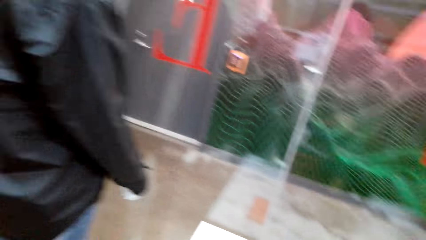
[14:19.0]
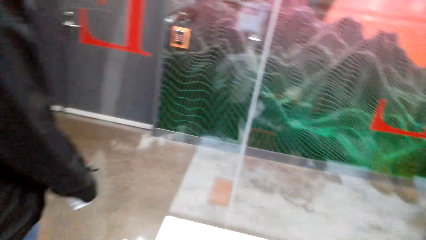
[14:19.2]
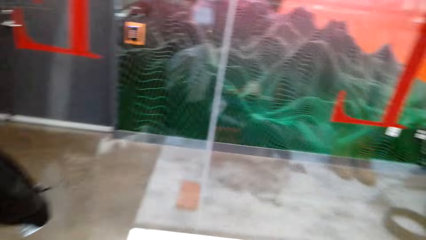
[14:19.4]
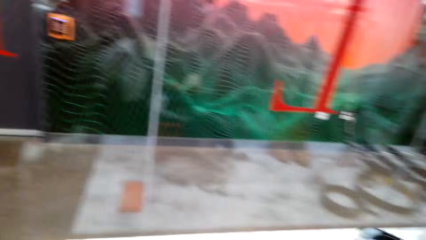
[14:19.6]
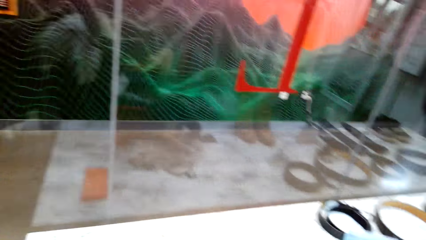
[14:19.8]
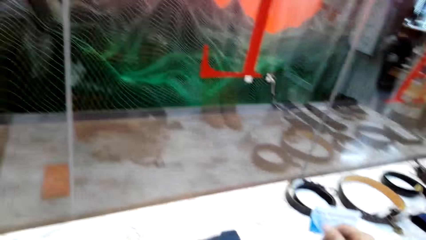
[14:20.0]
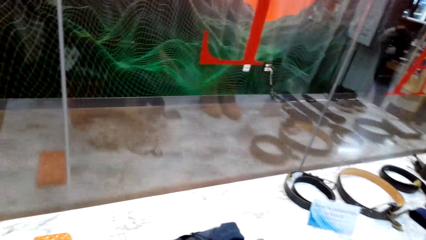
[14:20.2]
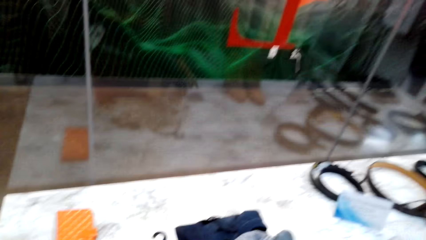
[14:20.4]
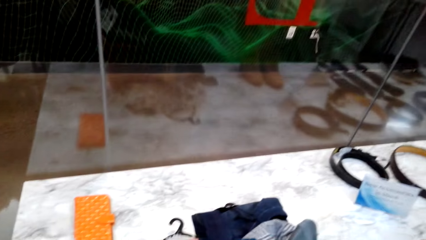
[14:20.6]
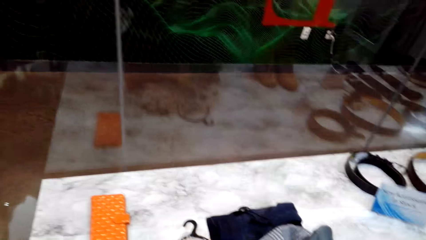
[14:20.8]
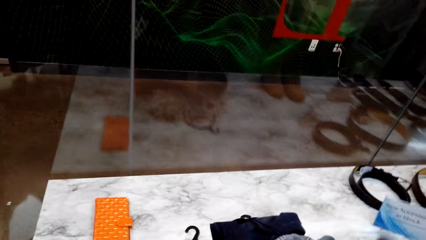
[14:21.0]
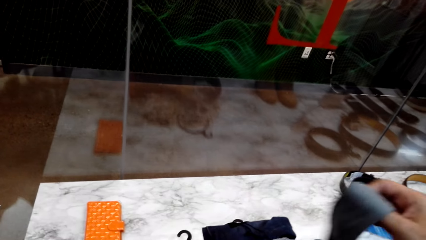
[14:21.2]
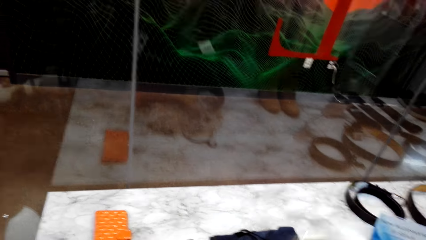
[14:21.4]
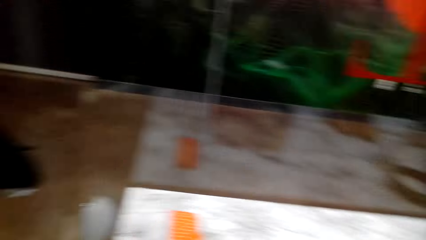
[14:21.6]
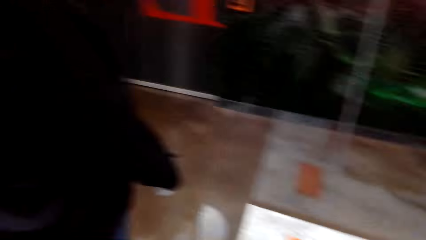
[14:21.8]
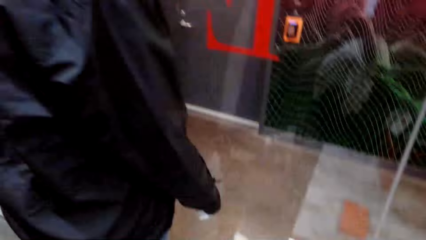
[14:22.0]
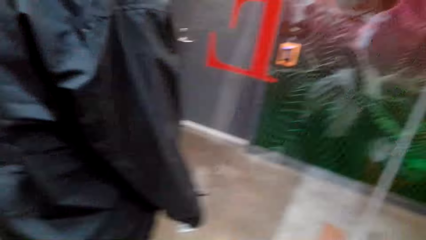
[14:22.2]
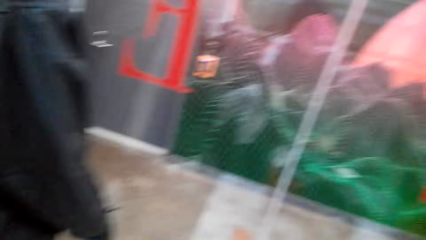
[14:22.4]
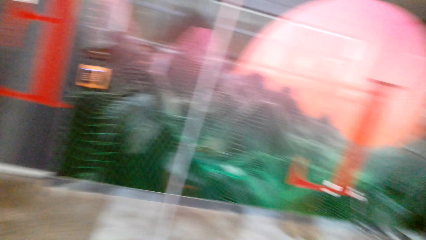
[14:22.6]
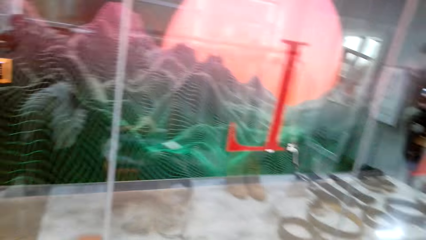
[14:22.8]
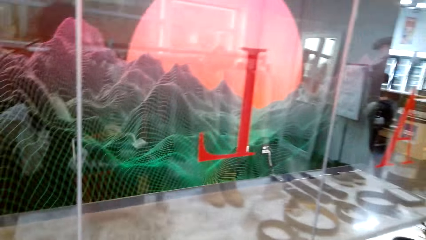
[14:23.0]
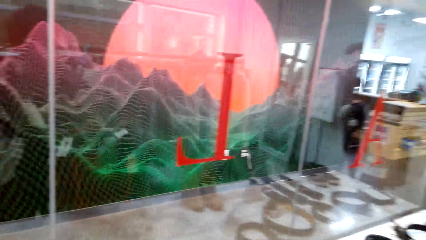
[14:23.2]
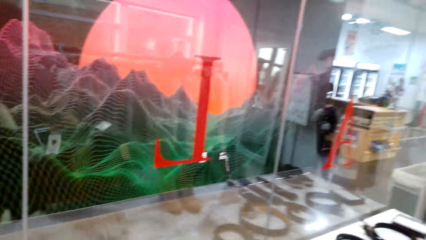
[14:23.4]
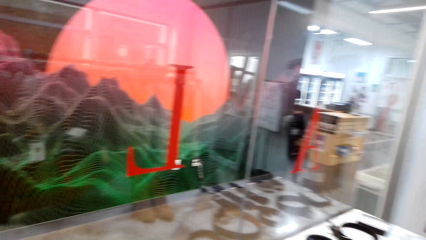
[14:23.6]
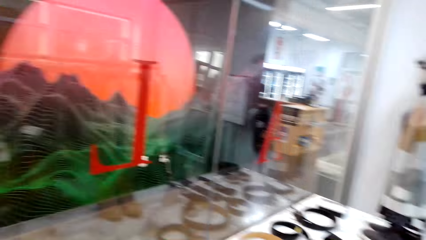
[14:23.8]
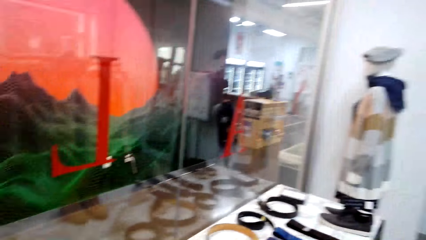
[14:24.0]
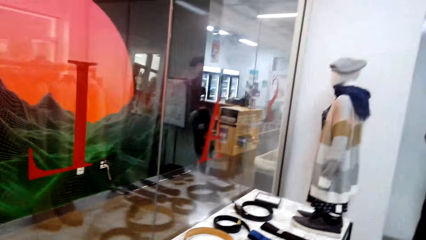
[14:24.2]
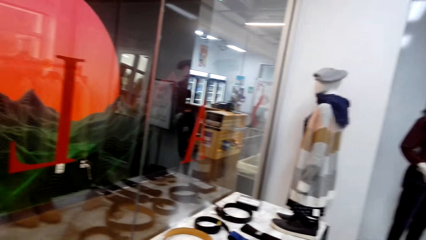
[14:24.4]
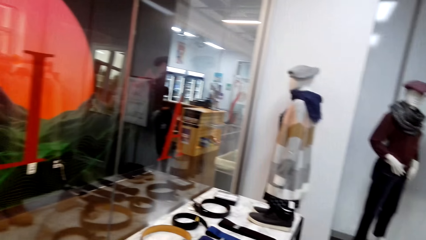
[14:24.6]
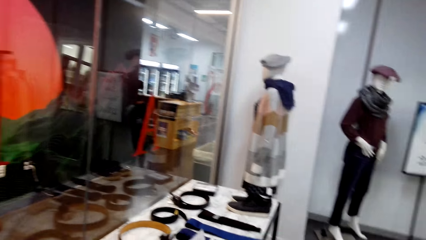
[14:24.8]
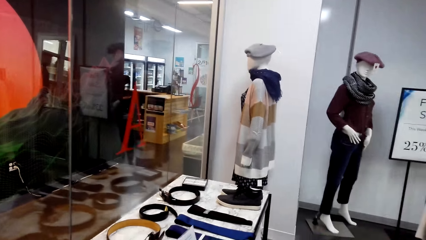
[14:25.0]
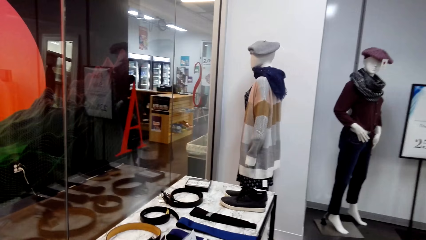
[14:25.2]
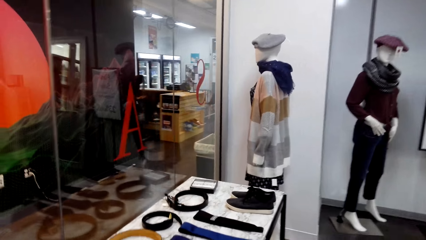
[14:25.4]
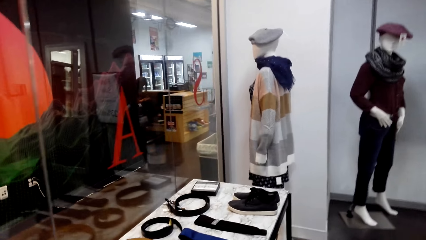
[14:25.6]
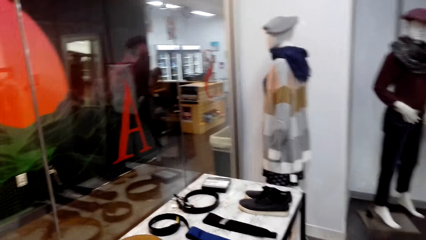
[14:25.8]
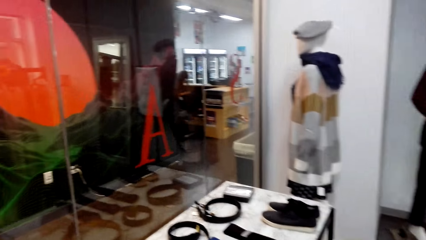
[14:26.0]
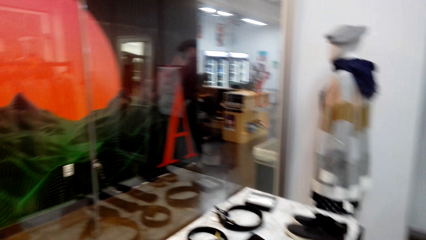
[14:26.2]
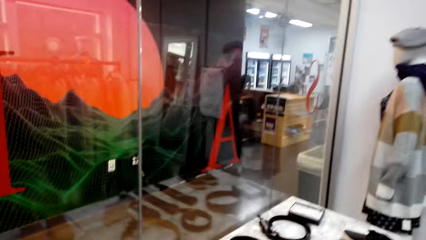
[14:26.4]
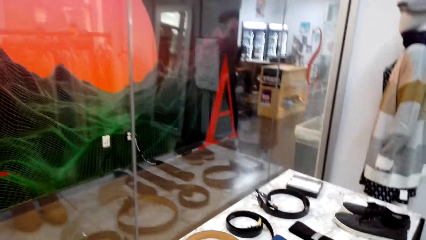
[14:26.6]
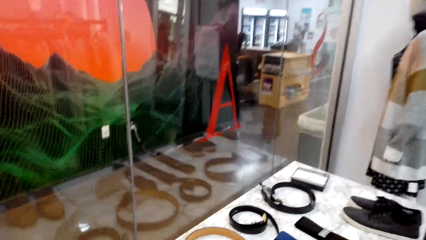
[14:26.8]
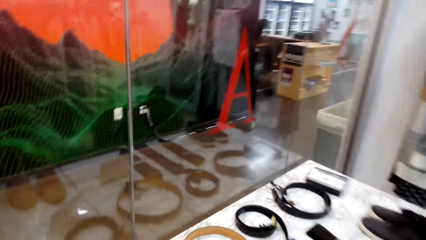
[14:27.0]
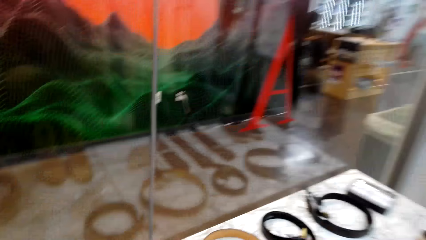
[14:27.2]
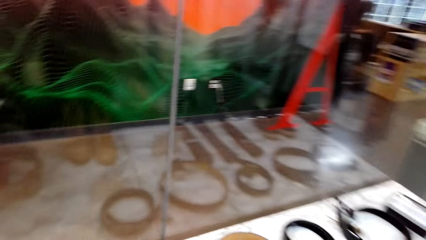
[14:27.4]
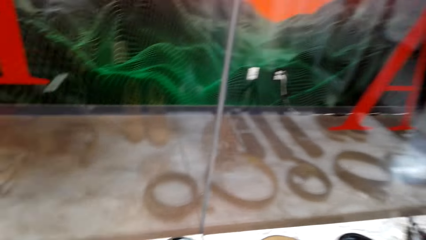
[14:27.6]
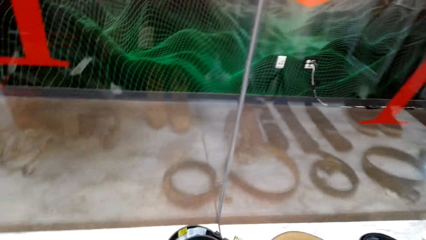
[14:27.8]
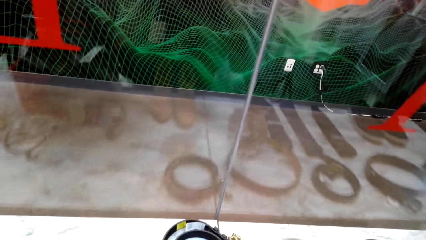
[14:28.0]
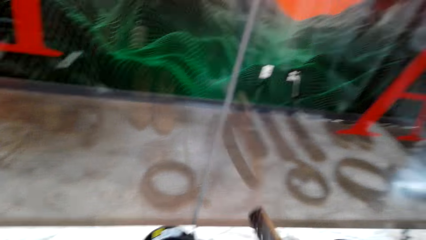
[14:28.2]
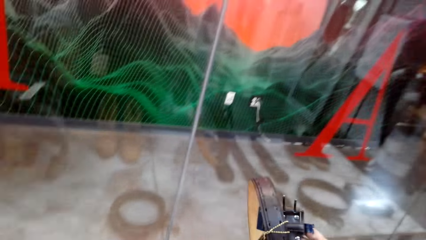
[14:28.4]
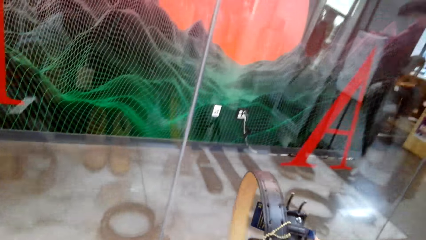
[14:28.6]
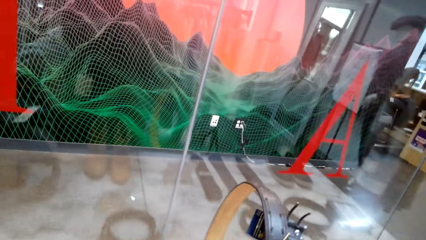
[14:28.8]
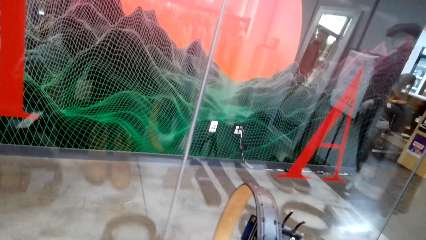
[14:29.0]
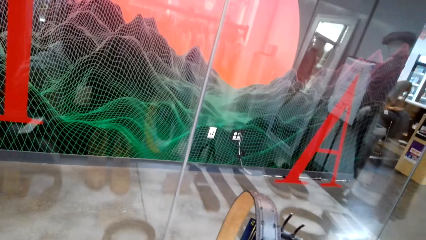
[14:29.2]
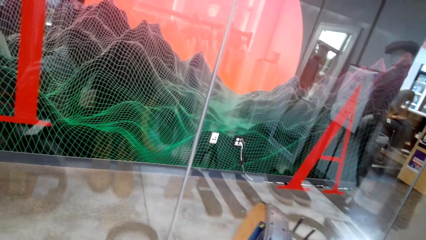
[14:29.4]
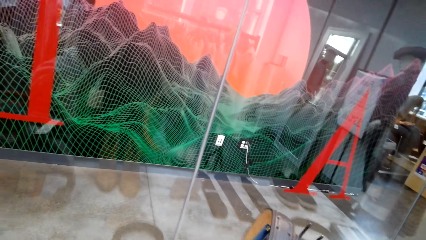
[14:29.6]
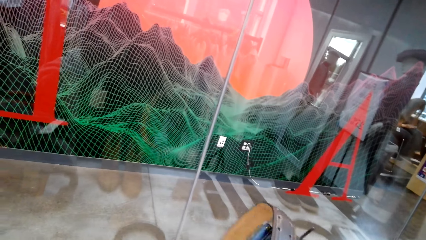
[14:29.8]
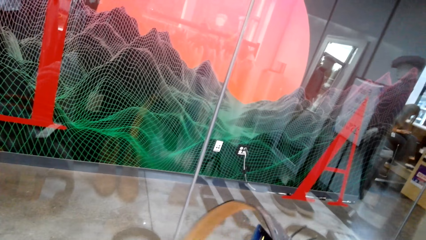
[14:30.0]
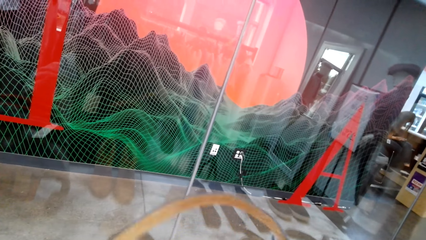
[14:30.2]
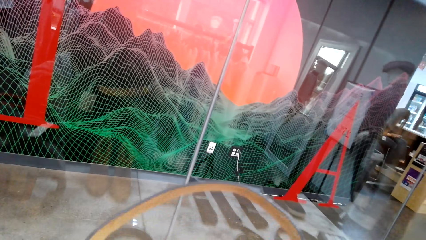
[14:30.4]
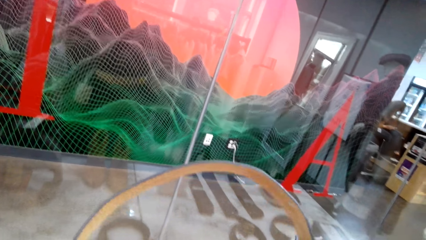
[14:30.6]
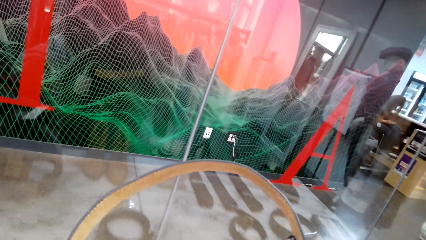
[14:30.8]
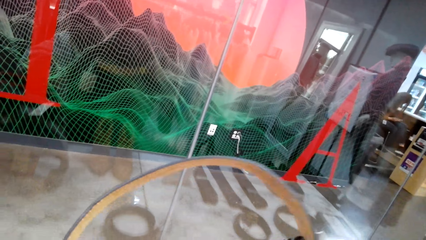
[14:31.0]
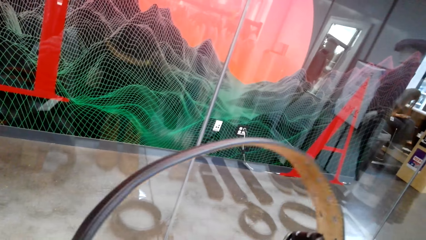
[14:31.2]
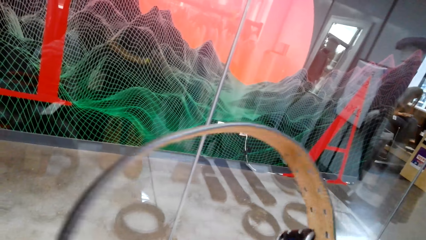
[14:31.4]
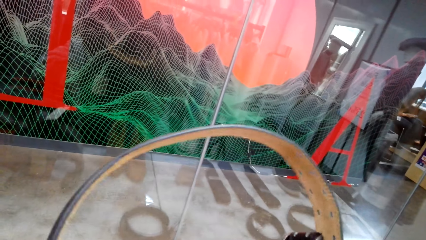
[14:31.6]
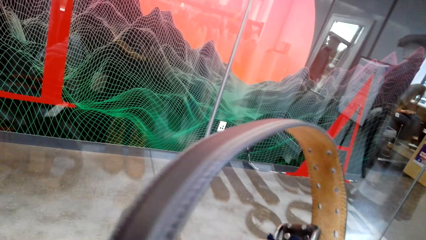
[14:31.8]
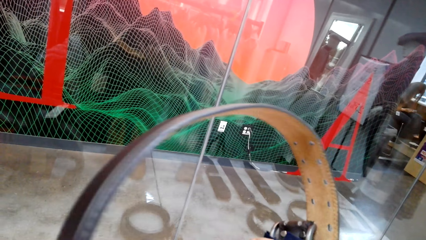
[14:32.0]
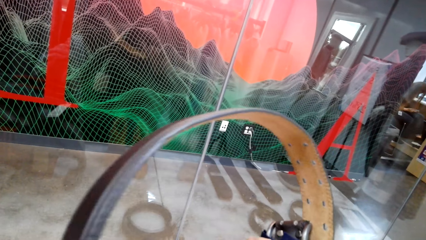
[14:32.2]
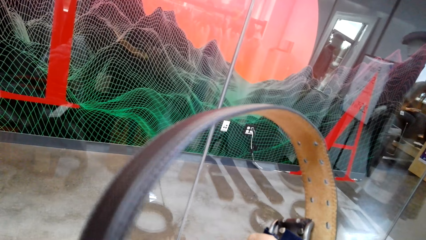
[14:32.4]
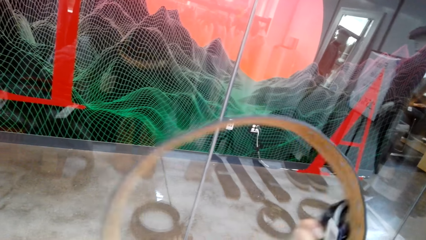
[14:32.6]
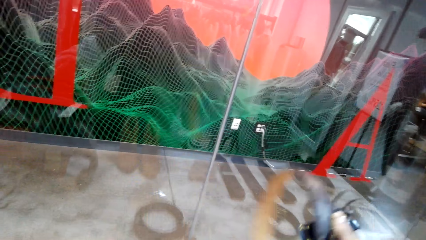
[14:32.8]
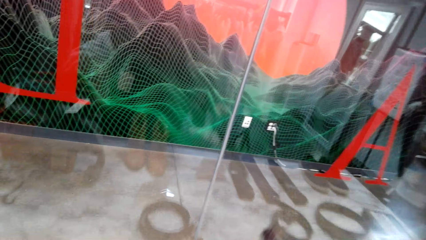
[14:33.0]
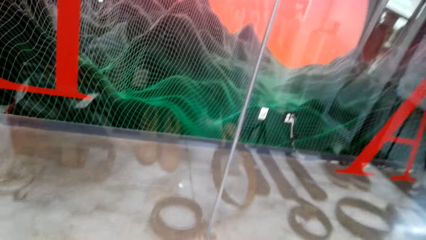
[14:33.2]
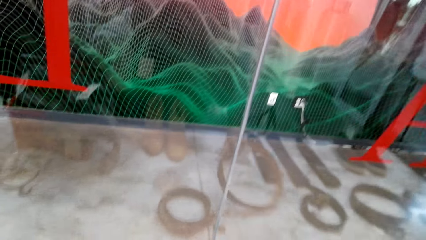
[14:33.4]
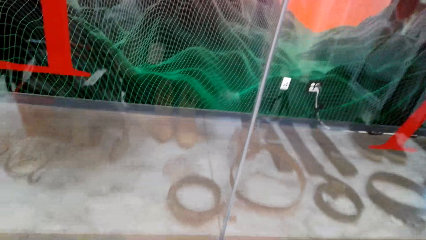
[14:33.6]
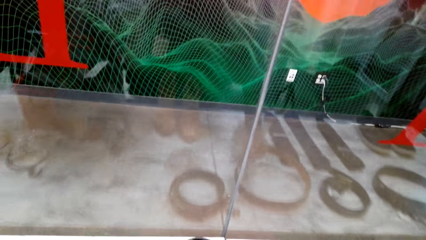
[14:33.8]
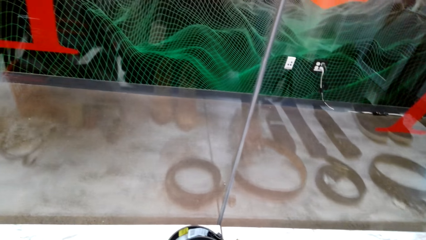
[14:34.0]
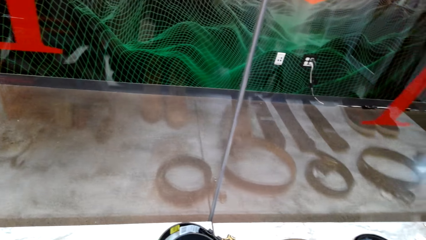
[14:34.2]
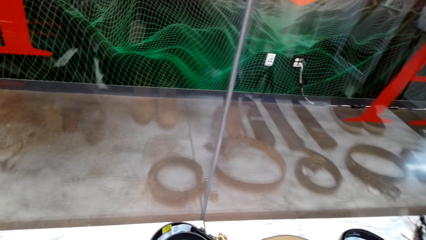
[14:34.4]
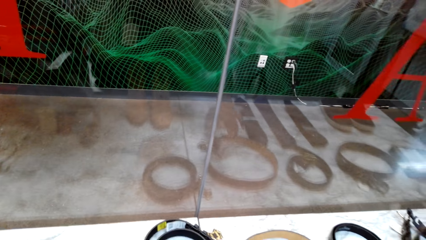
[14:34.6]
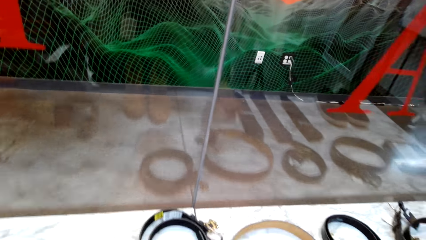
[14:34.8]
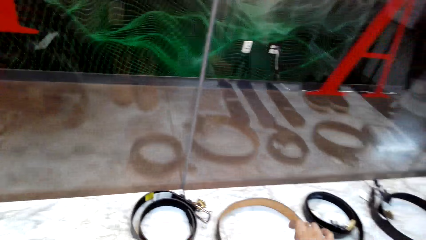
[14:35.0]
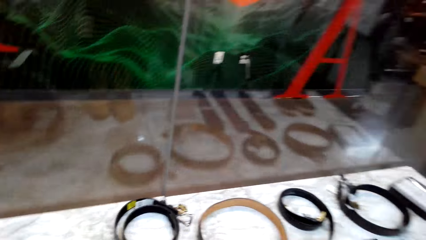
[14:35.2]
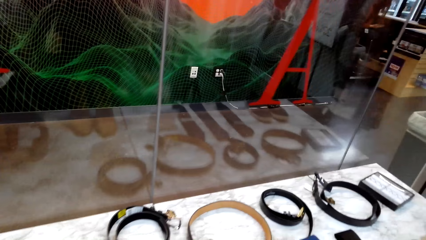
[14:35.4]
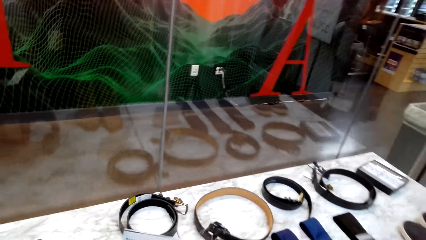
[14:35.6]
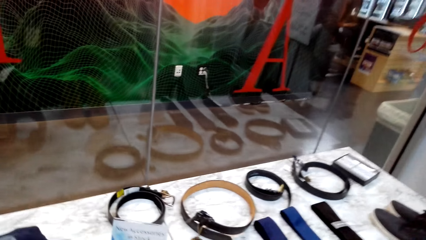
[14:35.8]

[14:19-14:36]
The camera wearer looks around. They pick a belt from the table. They examine the belt. They place the belt on the counter top.
